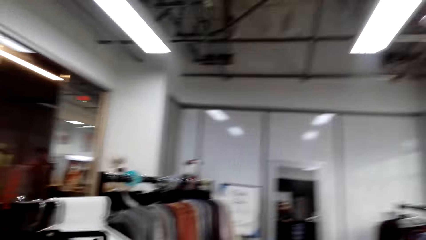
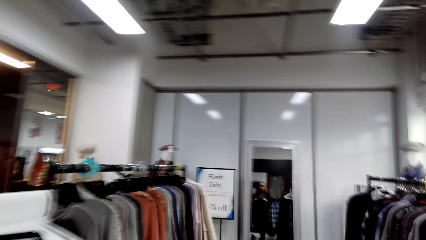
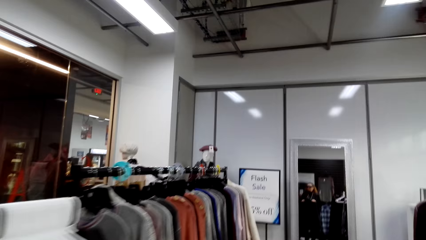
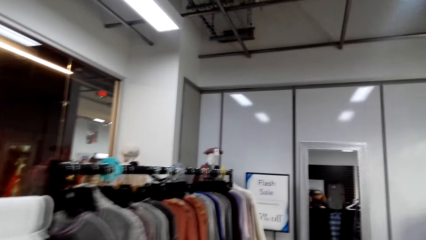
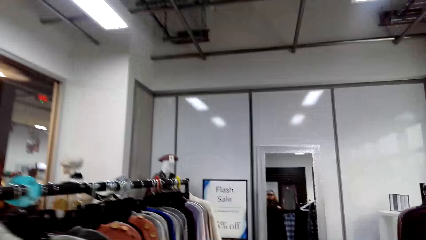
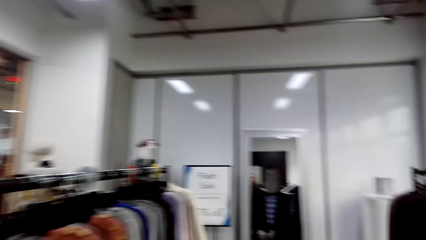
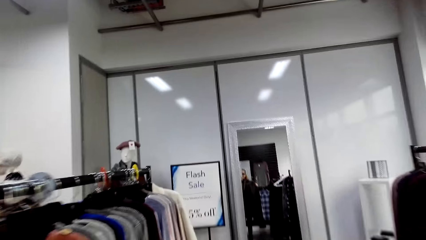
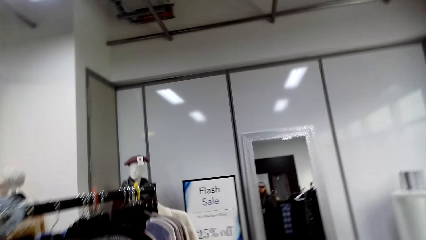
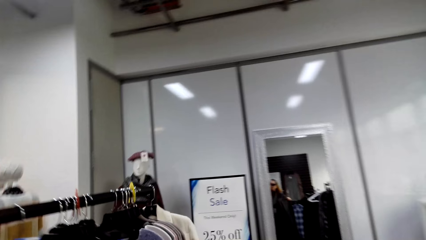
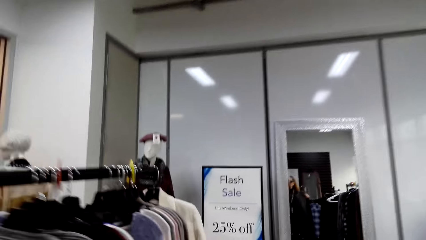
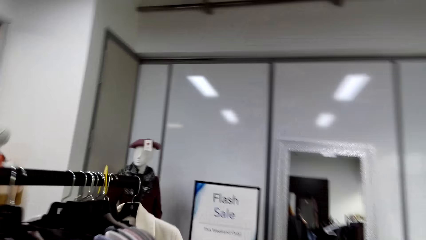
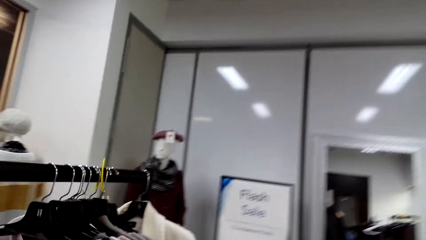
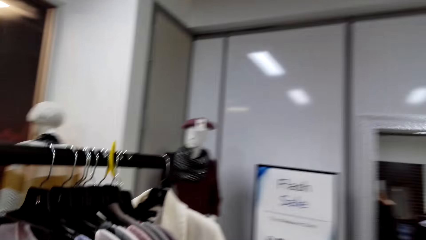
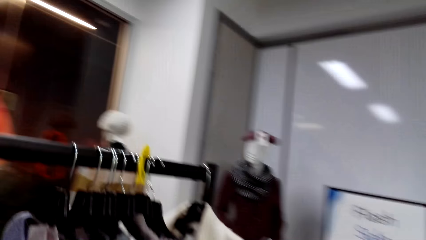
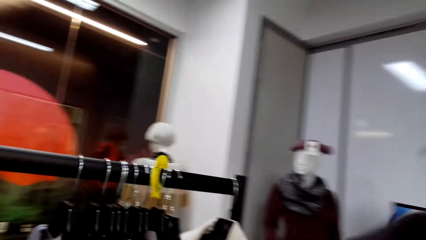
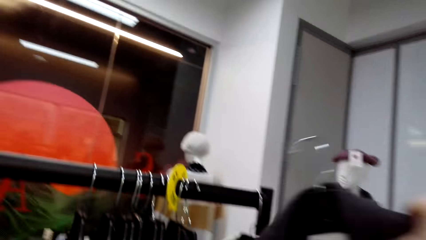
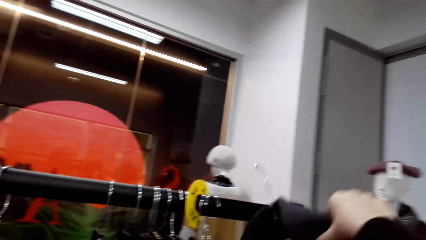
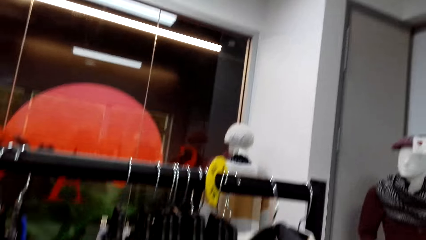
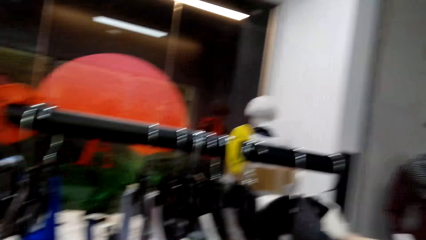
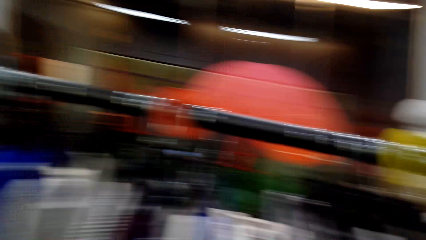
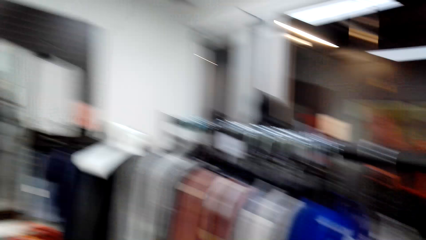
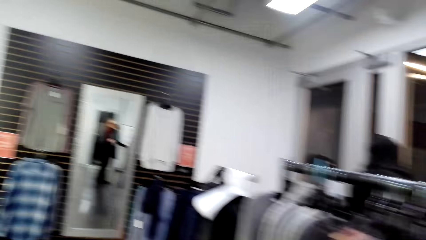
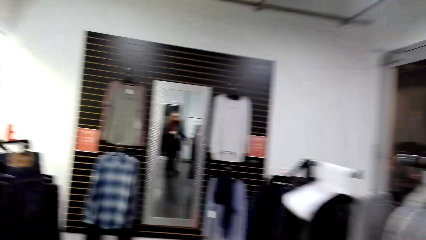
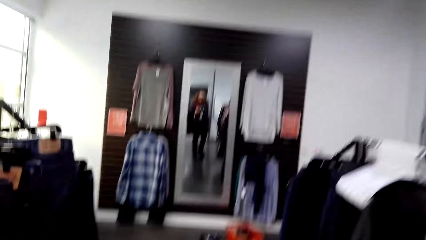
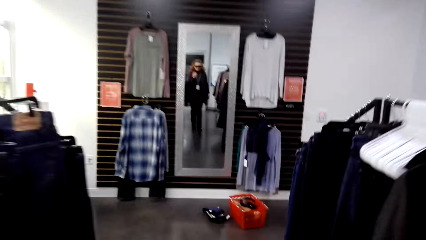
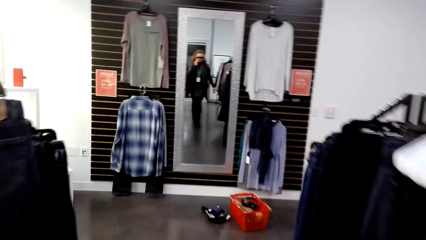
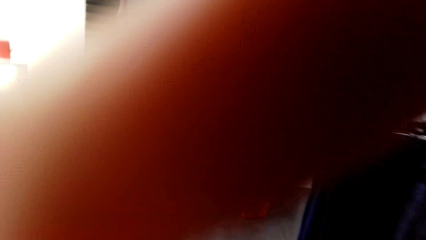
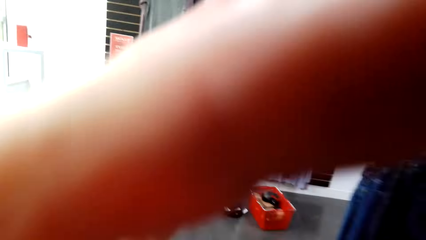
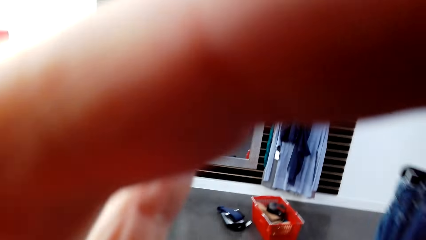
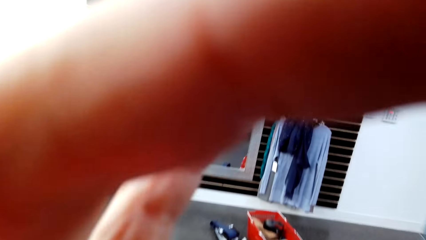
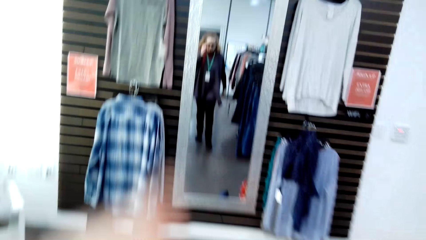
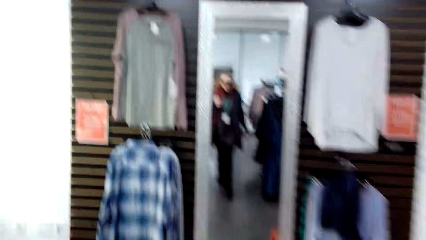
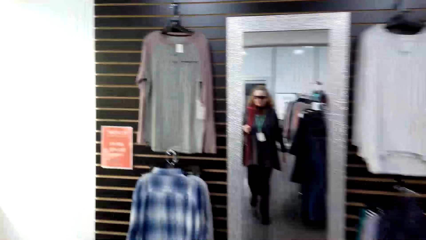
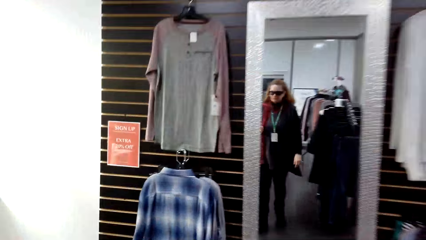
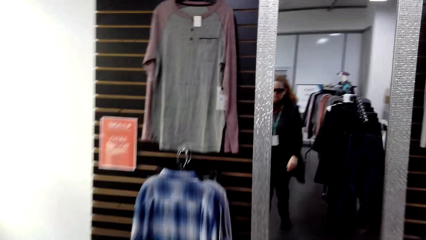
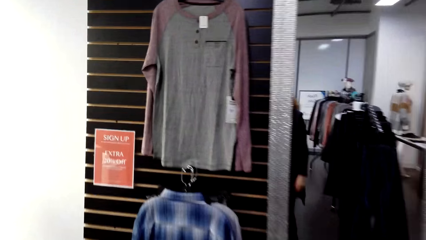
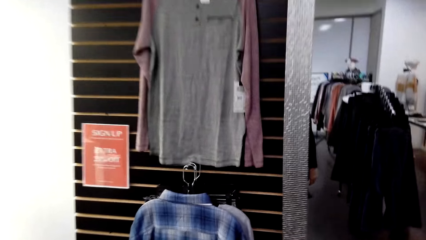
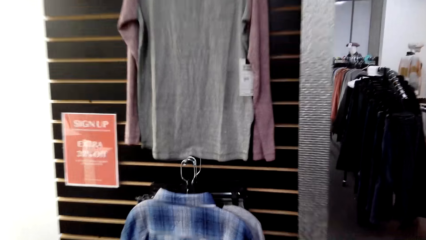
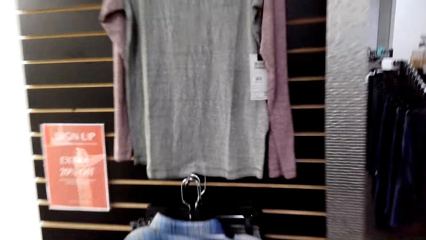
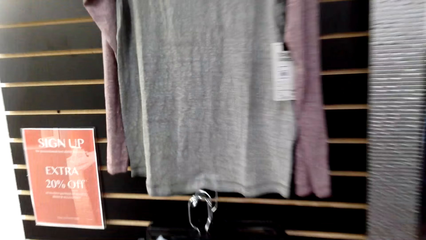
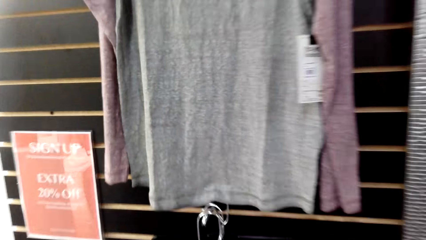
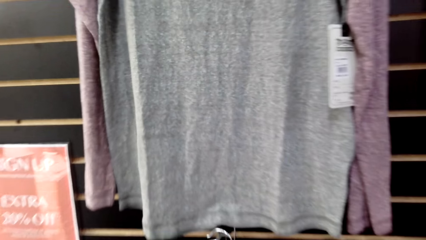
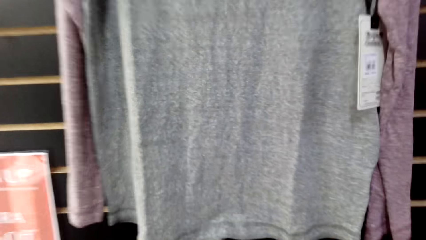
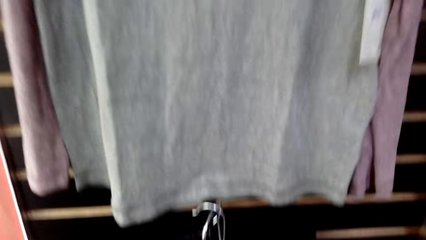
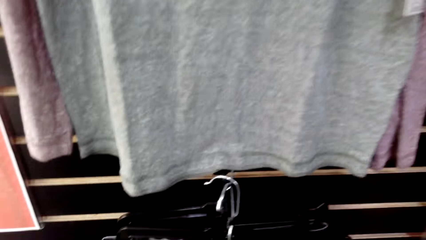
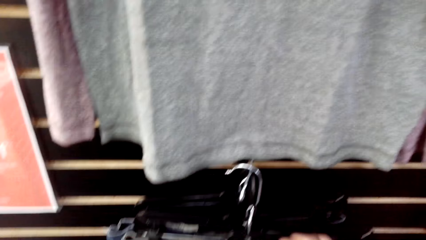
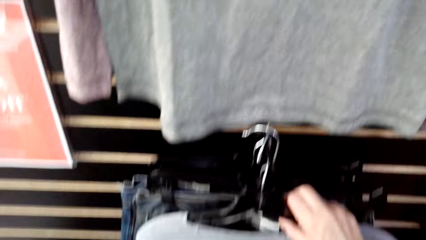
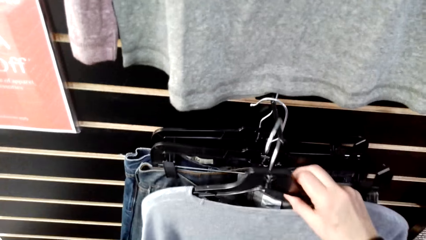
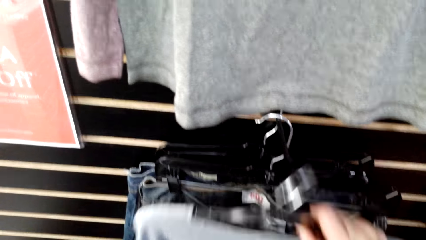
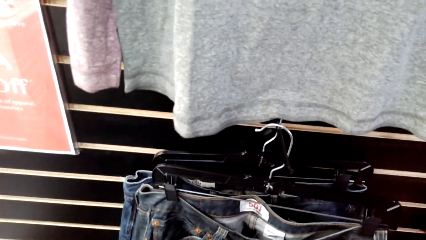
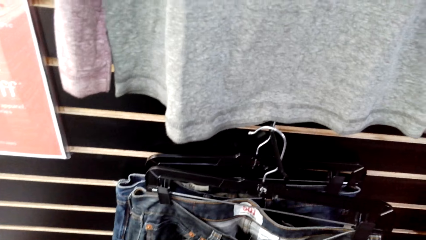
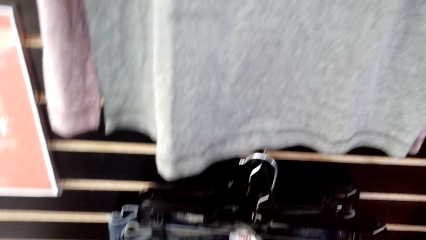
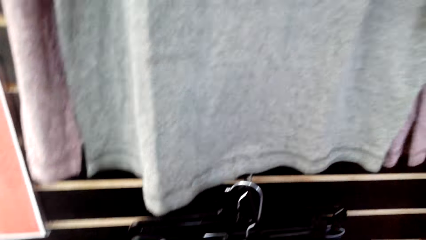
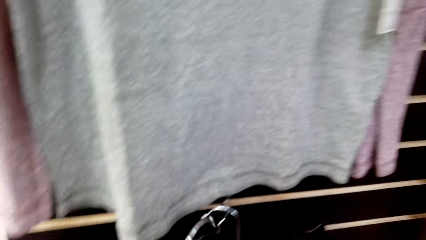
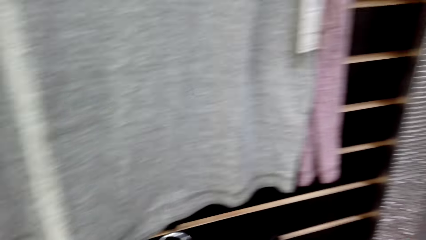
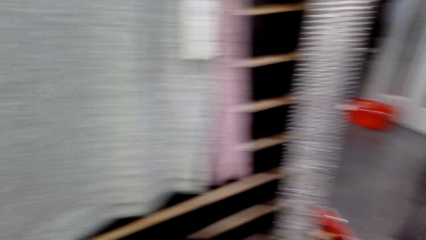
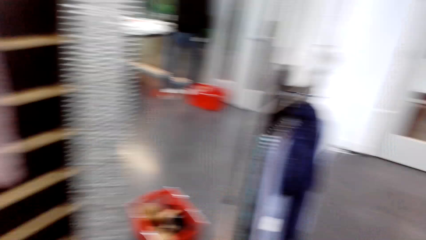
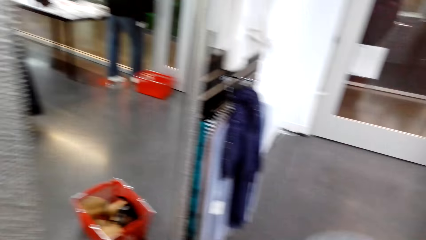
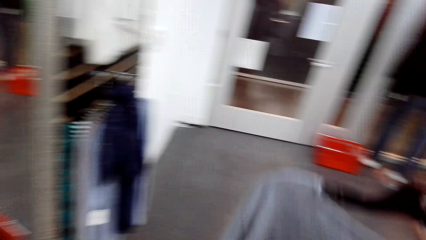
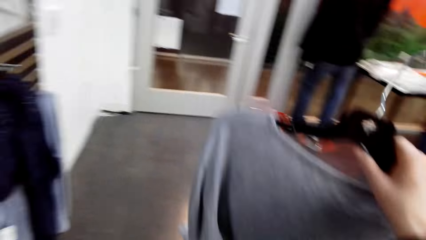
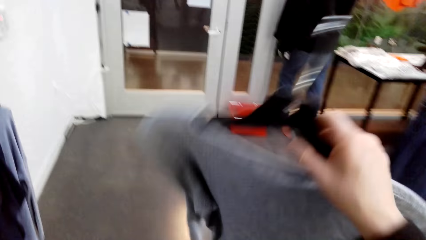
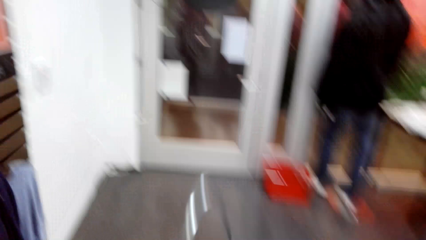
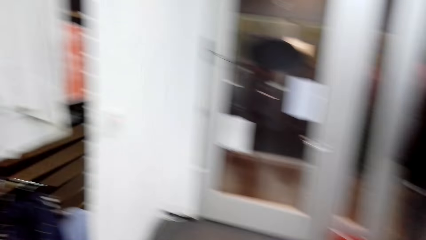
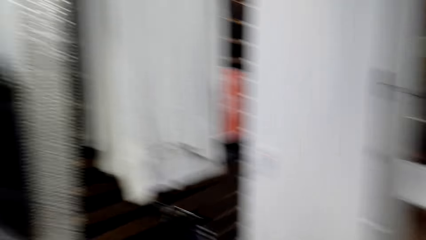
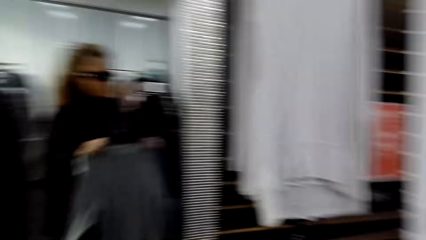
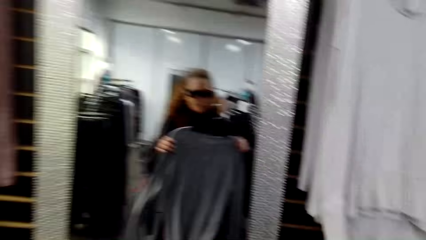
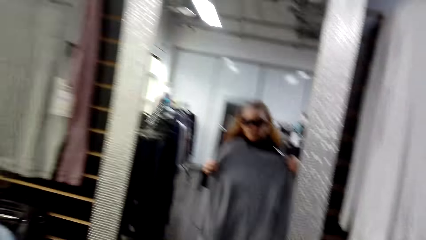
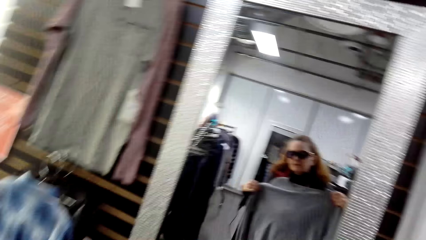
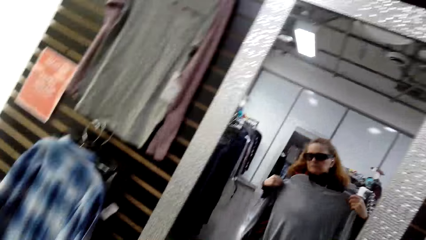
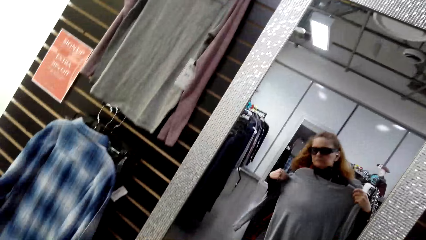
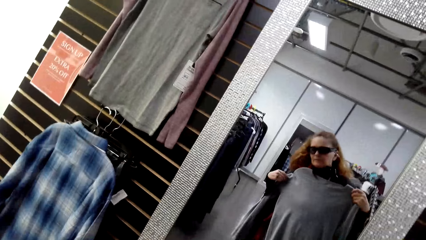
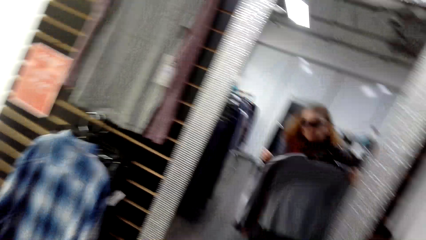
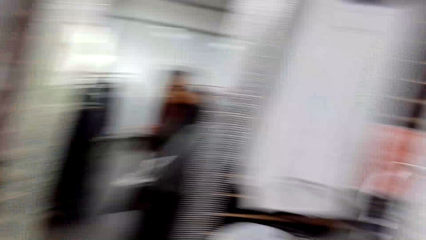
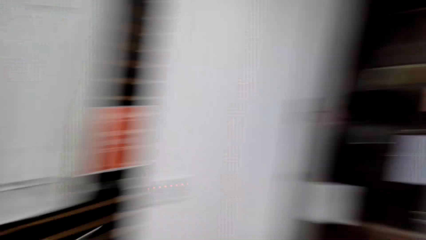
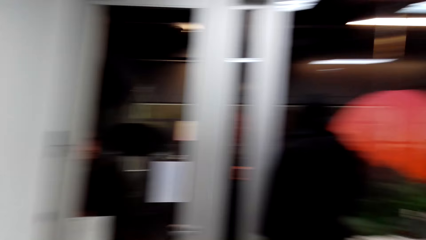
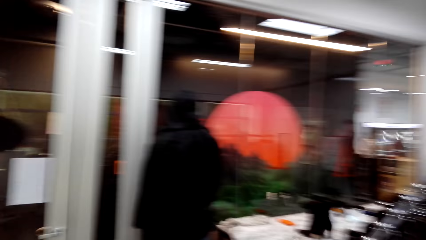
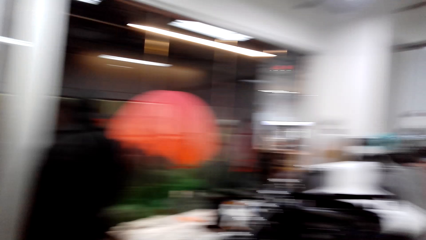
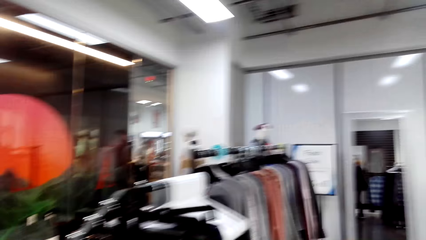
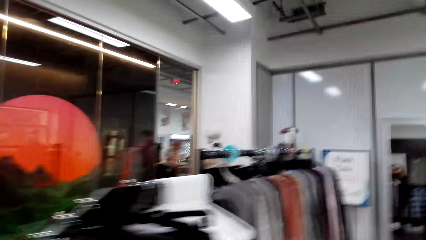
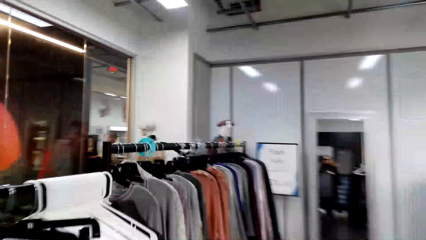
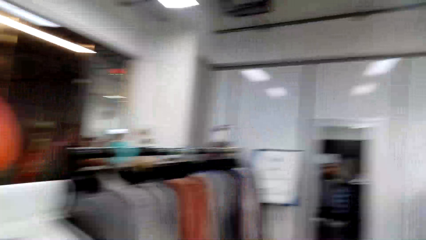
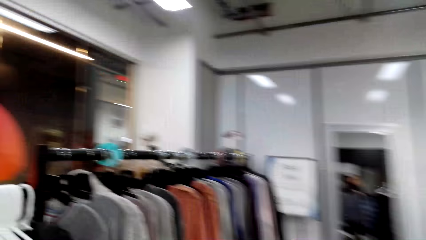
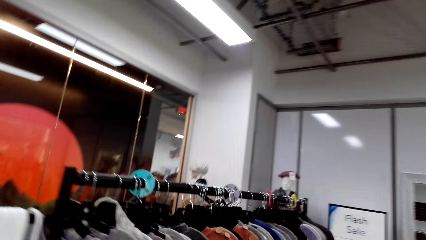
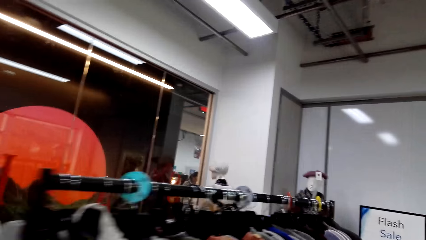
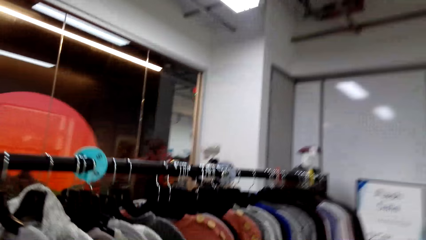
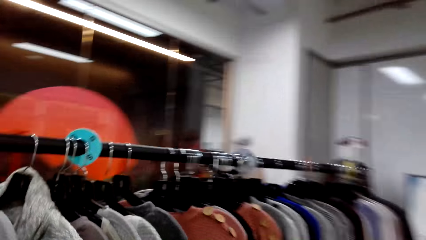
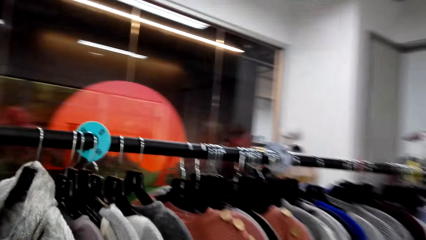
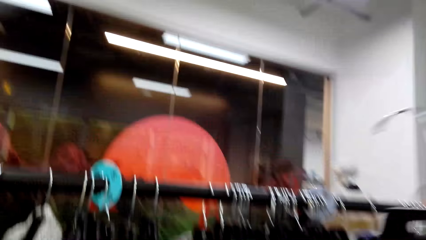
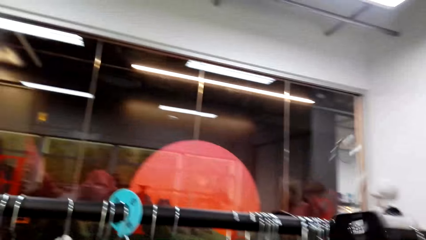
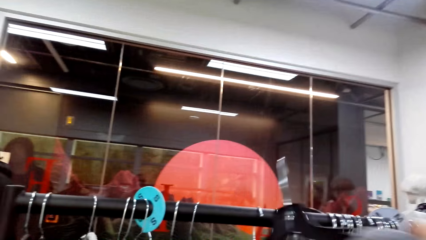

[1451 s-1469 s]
The camera wearer walks around in the clothing store. They hang a cloth on a clothing hanger stand. They walk around in the clothing store. They lift a hand in the store. They walk around in the clothing store. They pick up a cloth on the hanger stand with the right hand. They walk around in the clothing store. They hold the cloth in the store. They walk around in the clothing store. They fit the cloth in the store. They look at the cloth in the mirror. They walk around in the clothing store.
